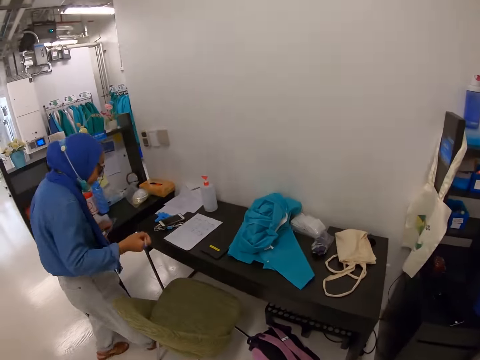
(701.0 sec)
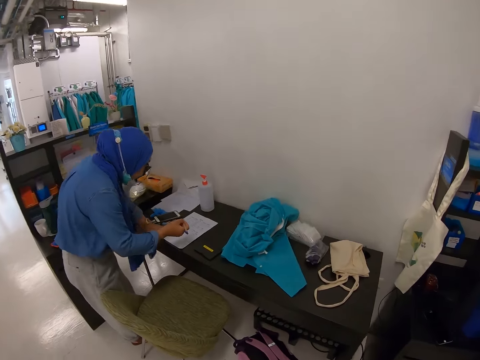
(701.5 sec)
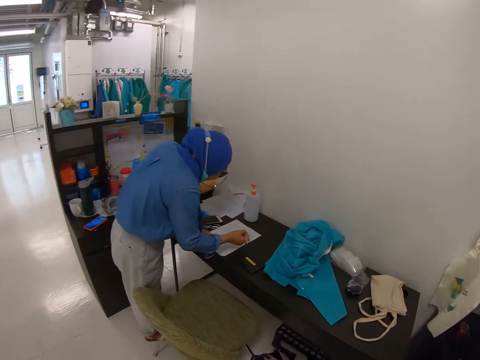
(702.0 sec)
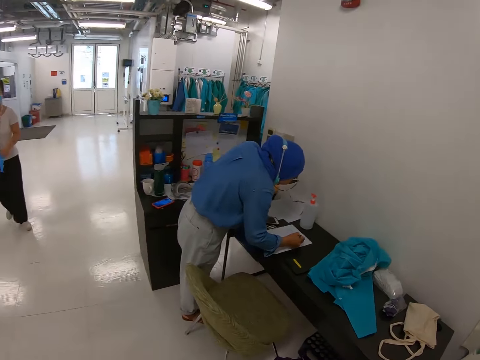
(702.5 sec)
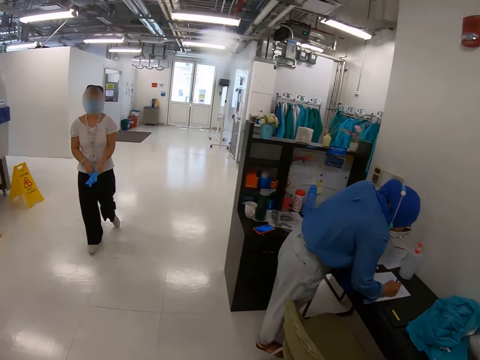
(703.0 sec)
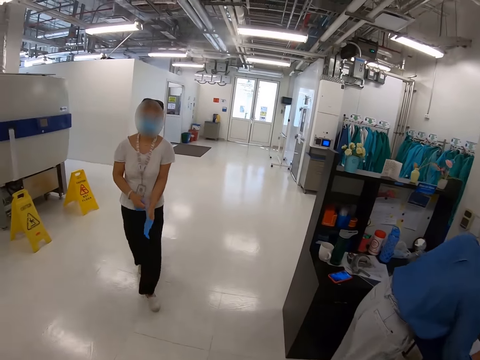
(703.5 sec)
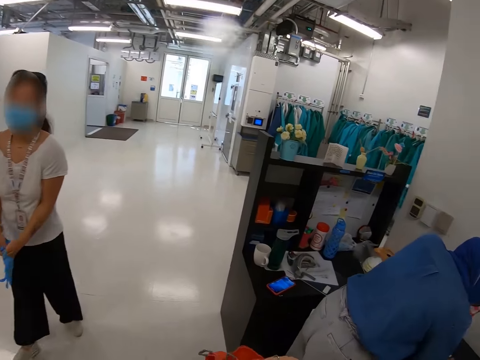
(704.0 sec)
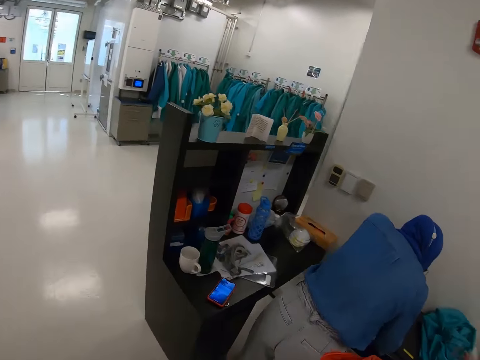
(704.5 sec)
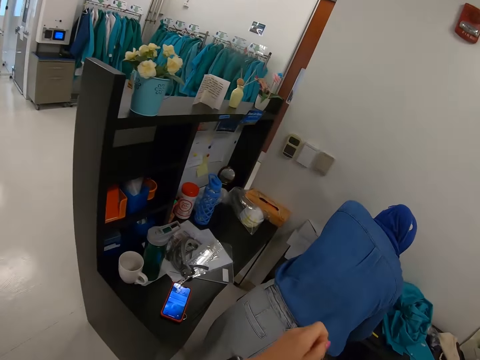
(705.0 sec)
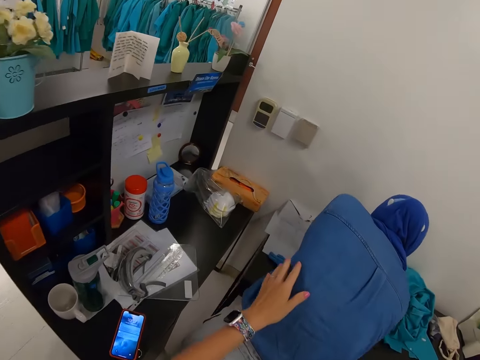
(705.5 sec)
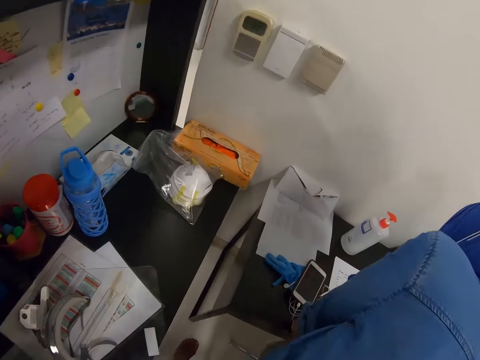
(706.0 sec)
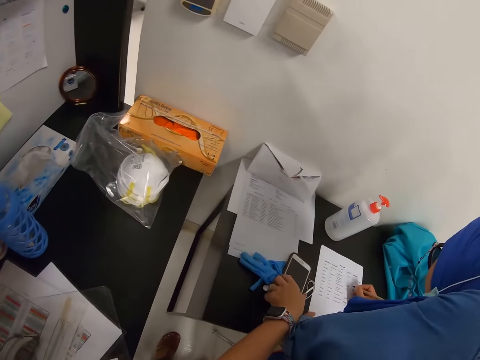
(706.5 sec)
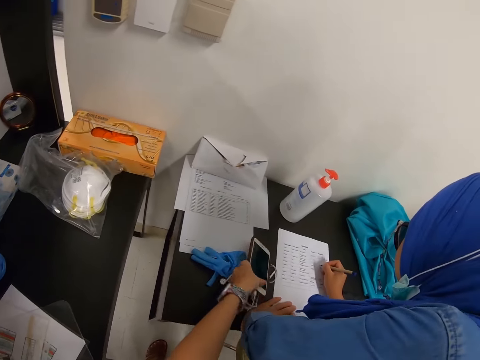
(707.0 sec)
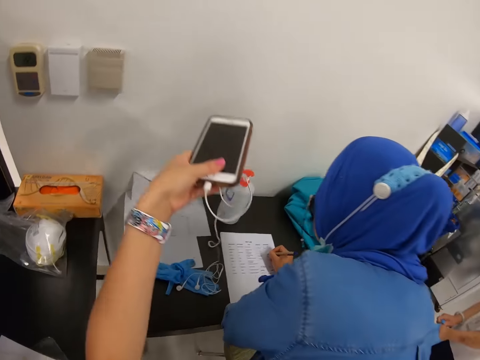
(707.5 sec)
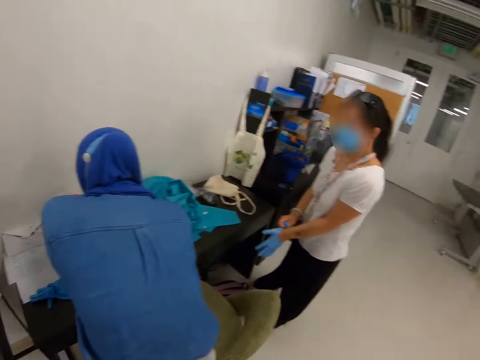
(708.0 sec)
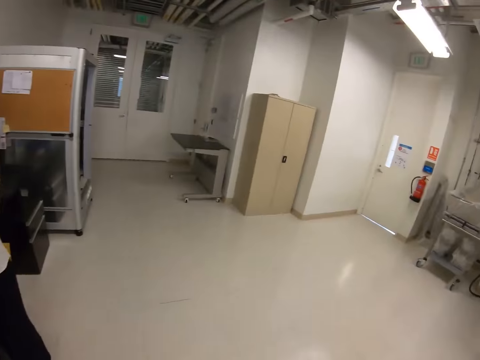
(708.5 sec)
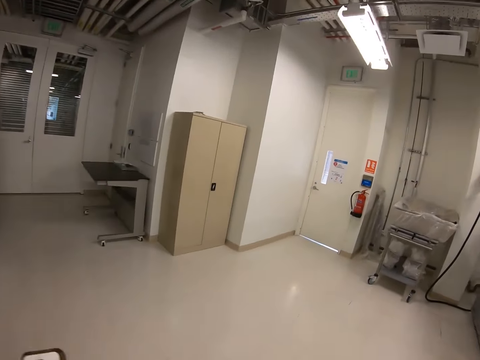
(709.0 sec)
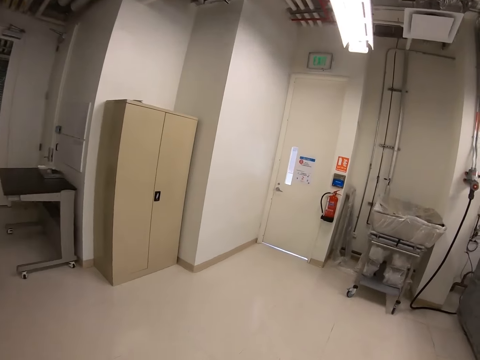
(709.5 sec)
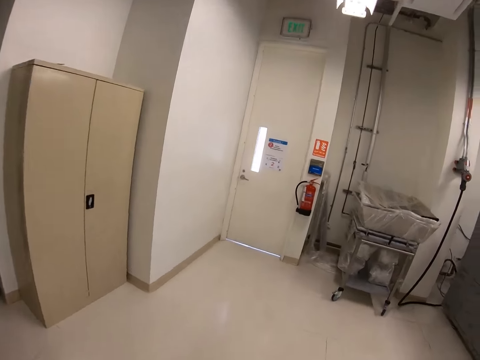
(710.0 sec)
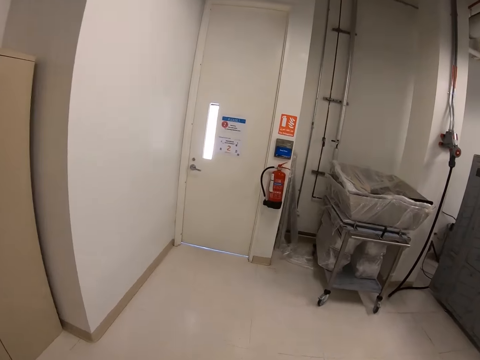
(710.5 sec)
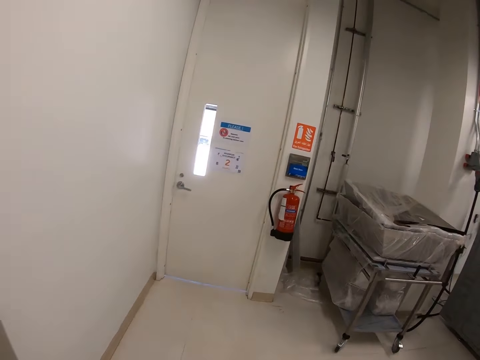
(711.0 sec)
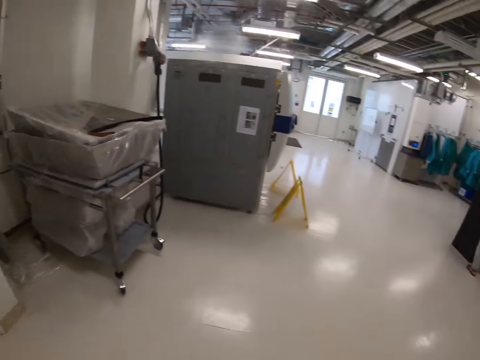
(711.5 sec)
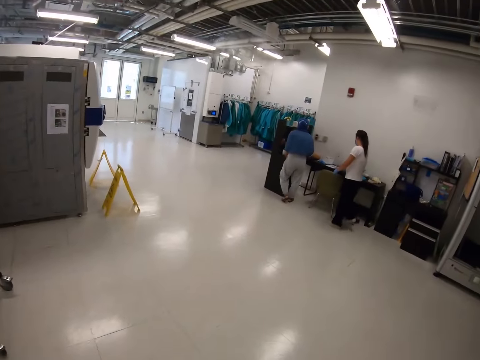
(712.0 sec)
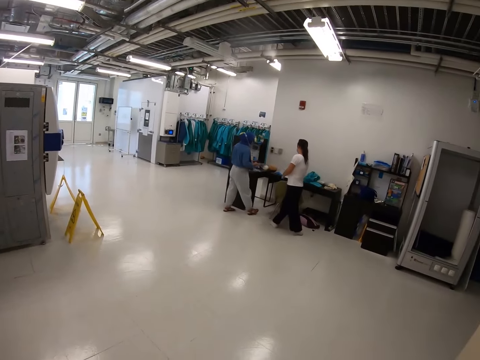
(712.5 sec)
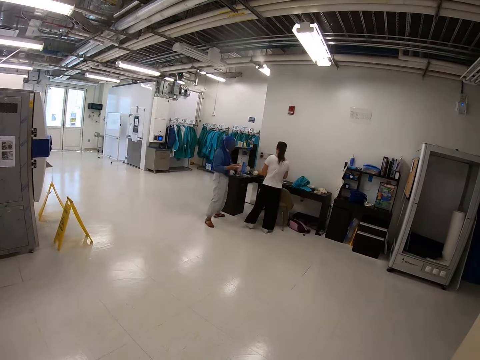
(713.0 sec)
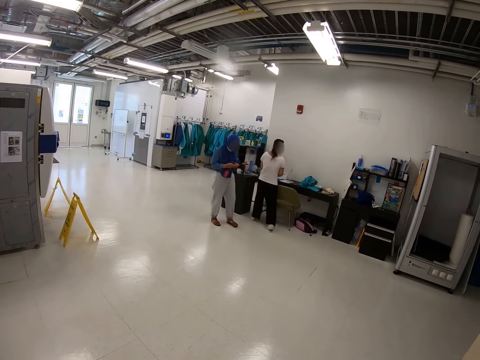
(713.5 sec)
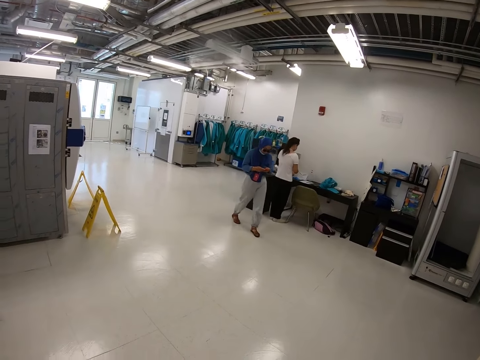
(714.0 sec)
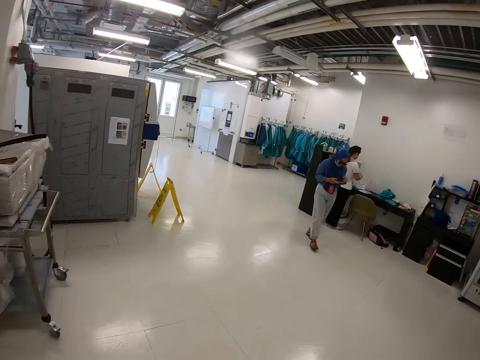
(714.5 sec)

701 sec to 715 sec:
A woman writes on the piece of paper with a pen. Another woman walks around the room. The camera wearer touches the first woman at the back. He picks up his phone on the table. He walks on the floor. The other woman walks on the floor. The first woman walks on the floor. The camera wearer walks around the room.

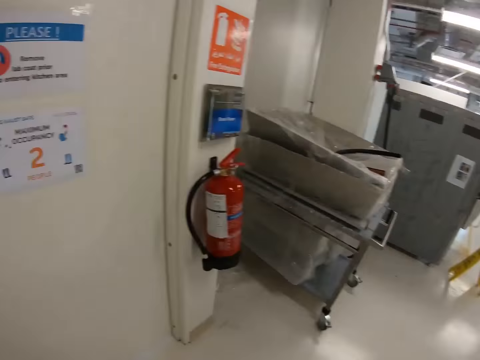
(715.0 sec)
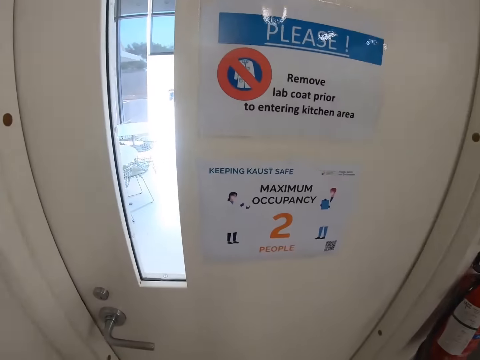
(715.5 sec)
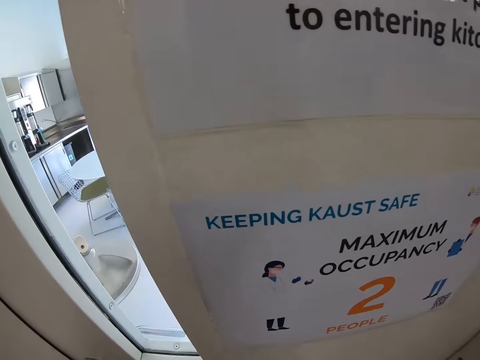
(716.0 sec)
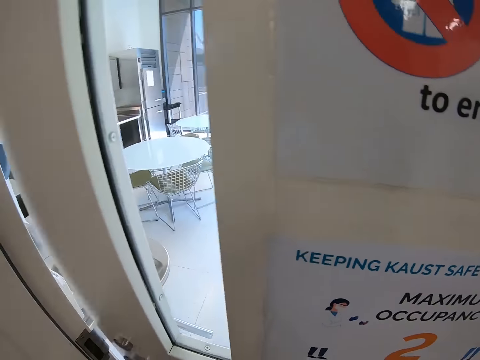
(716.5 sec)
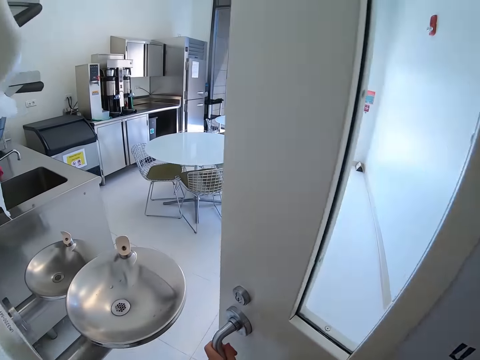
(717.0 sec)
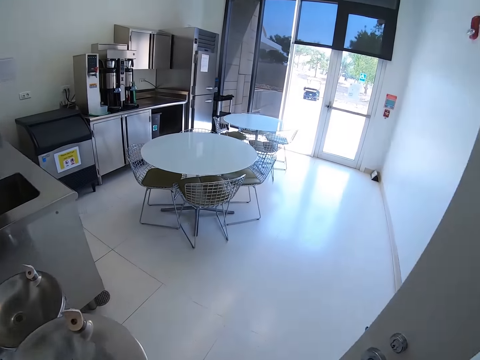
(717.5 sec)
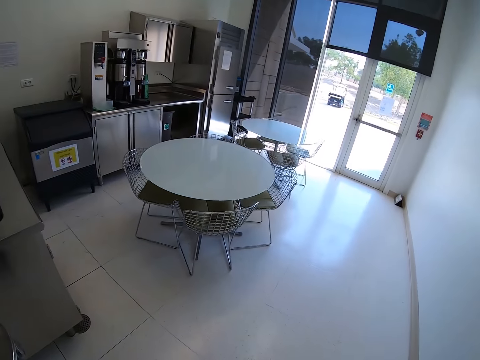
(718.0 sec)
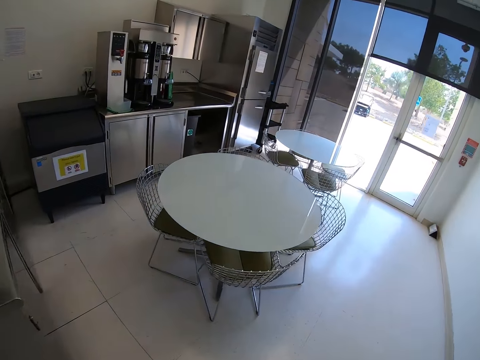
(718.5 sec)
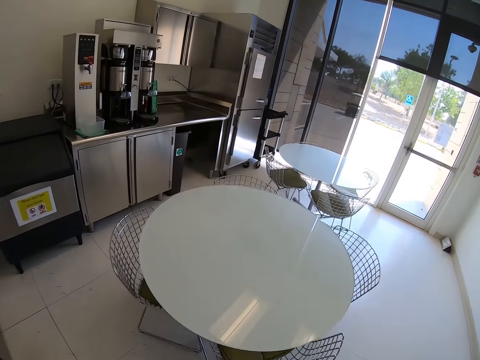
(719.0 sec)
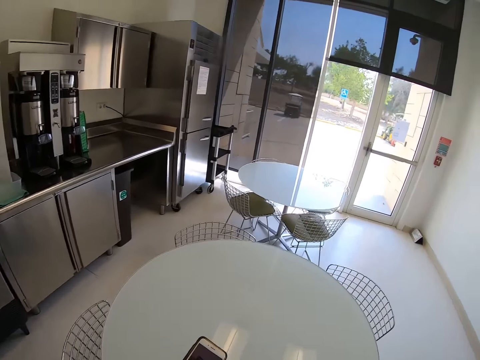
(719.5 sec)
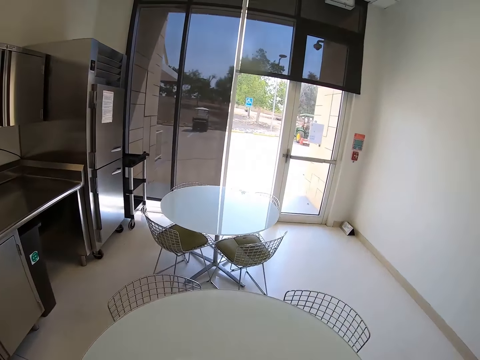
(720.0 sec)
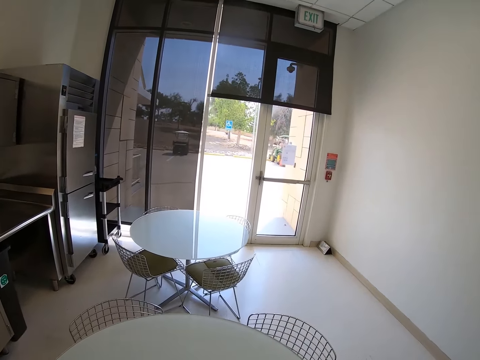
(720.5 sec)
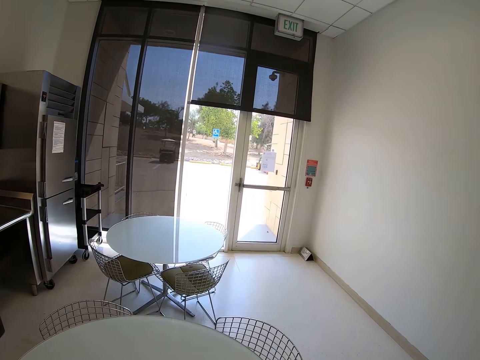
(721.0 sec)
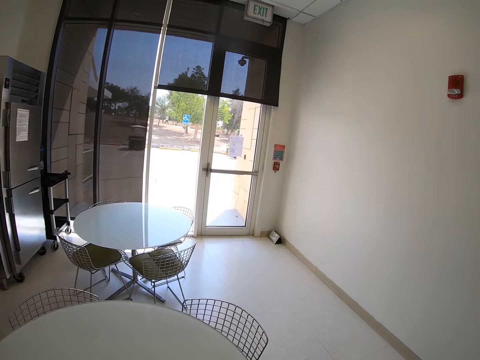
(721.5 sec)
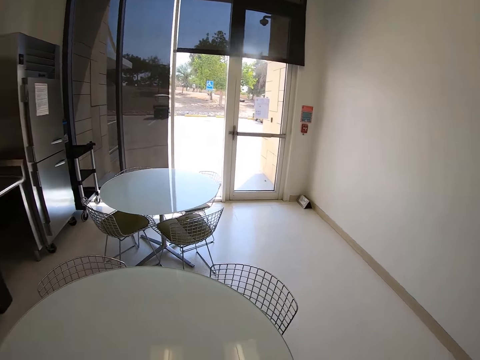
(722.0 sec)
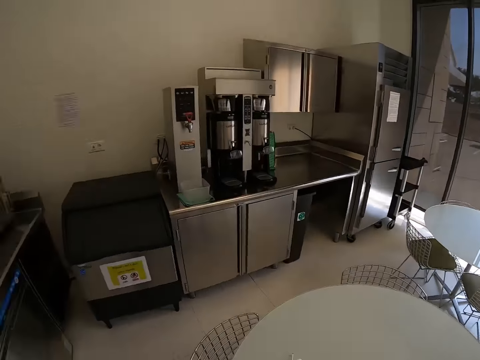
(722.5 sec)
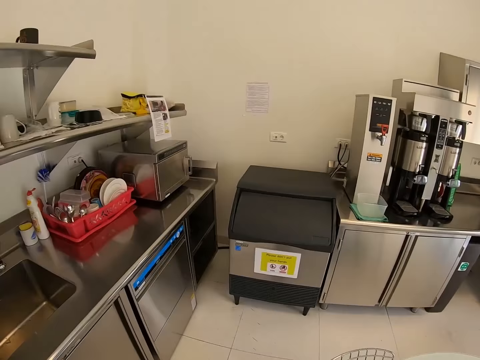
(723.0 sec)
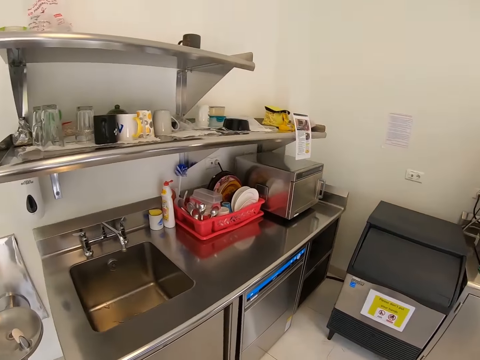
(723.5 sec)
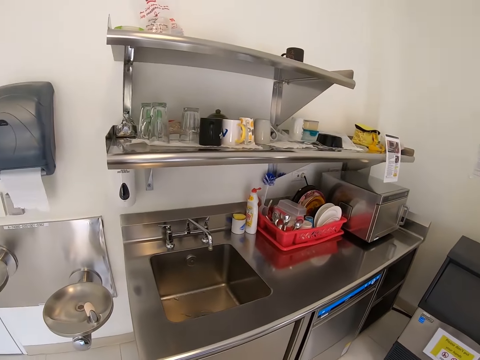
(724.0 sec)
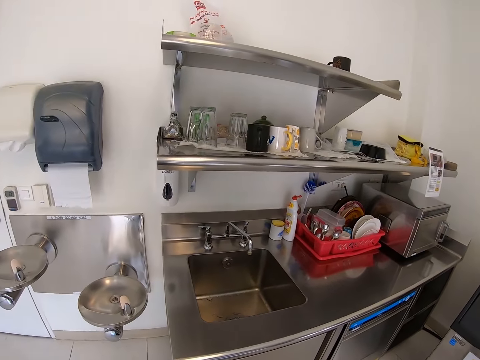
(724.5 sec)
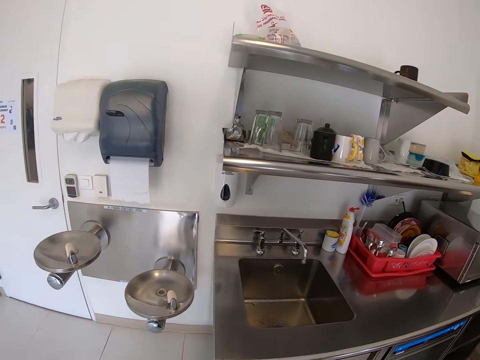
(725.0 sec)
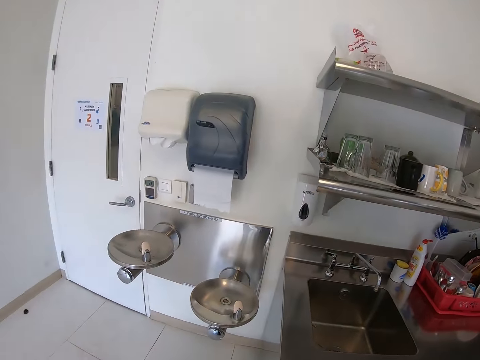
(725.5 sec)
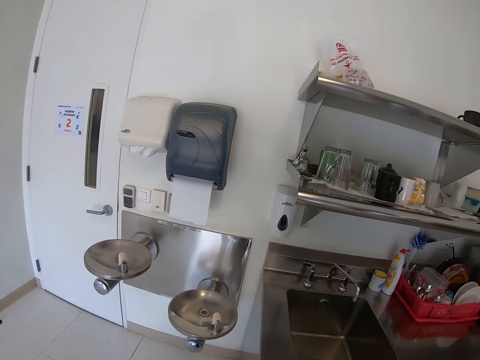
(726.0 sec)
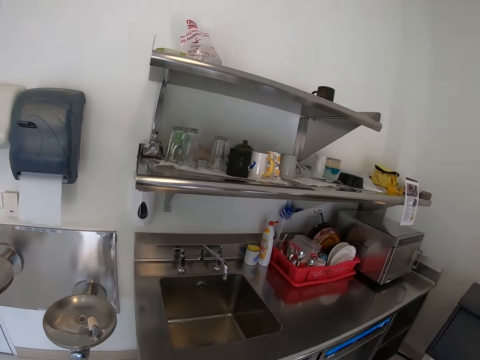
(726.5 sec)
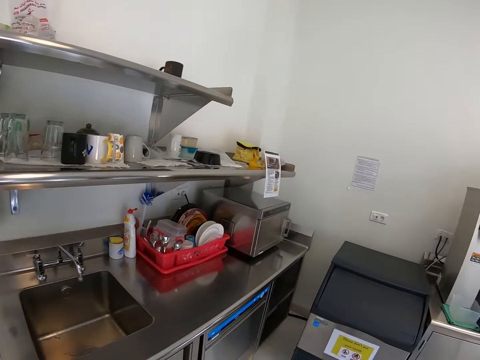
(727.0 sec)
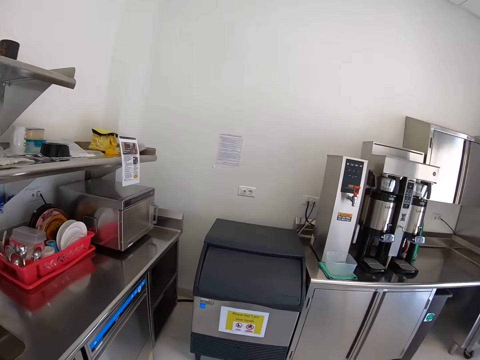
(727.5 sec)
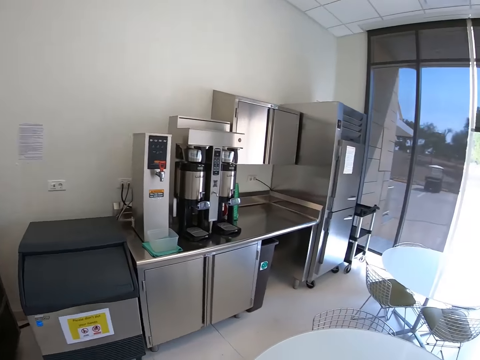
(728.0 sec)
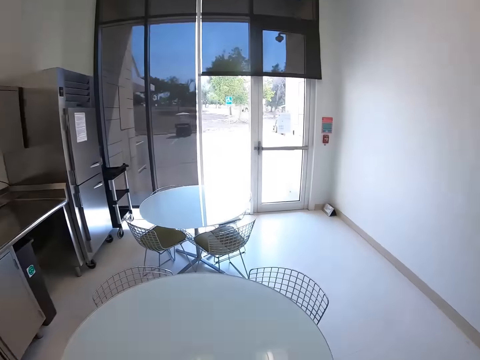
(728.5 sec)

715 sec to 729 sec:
The camera wearer opens the door. They walk in another room. They stand on the floor. They look around the room.
